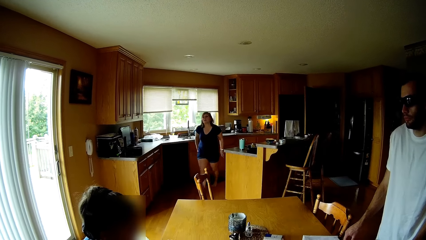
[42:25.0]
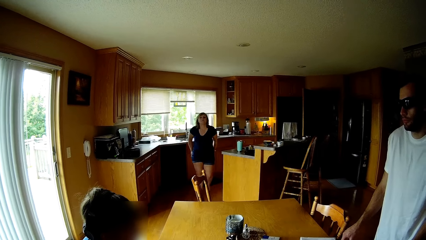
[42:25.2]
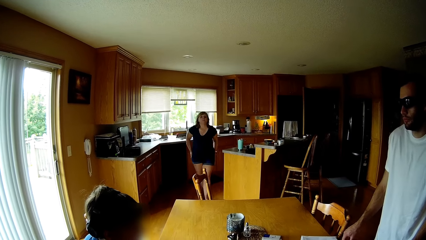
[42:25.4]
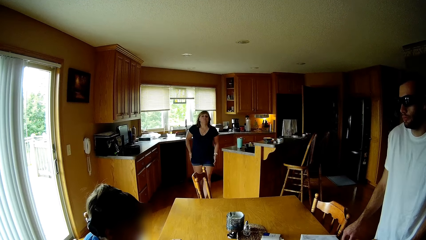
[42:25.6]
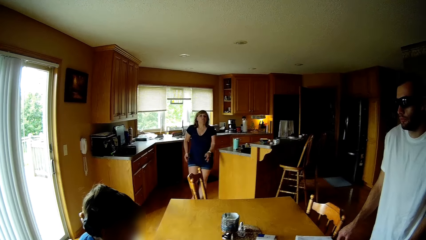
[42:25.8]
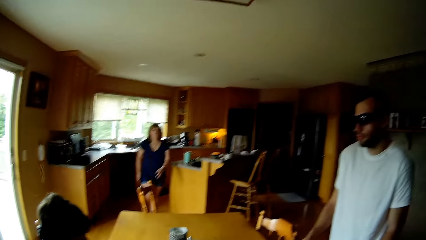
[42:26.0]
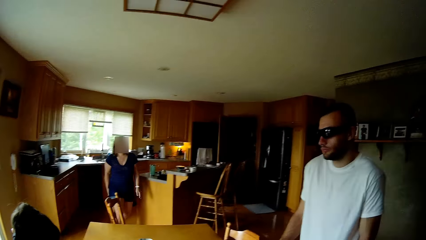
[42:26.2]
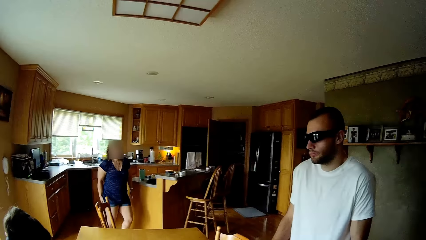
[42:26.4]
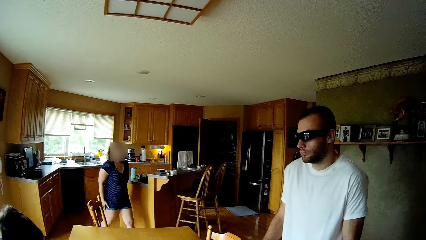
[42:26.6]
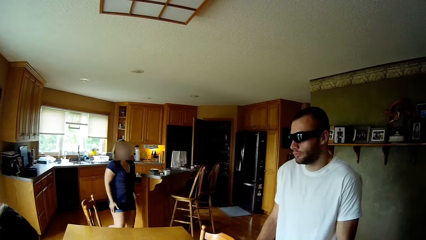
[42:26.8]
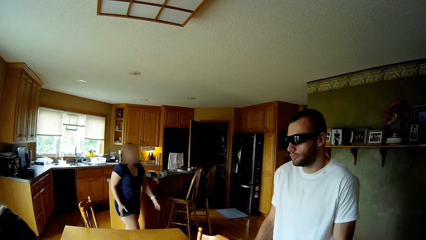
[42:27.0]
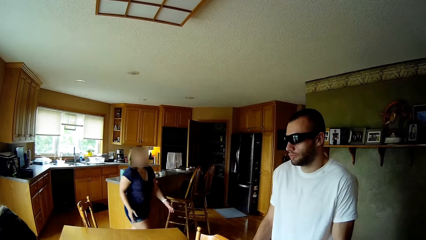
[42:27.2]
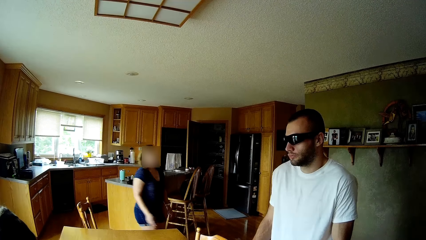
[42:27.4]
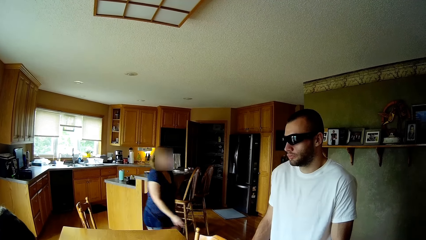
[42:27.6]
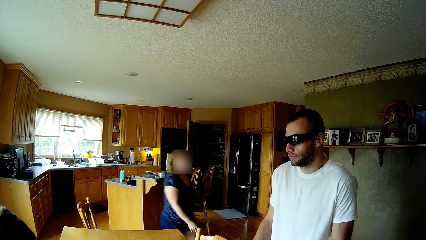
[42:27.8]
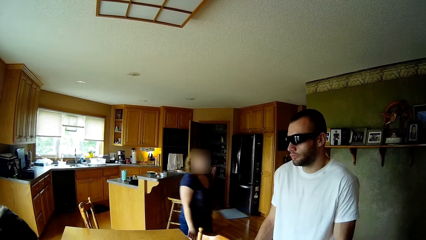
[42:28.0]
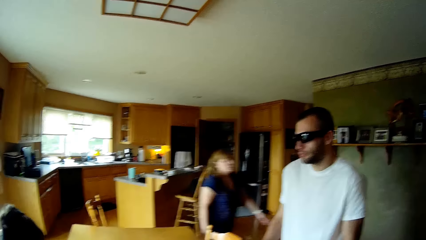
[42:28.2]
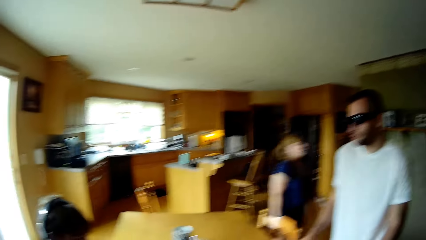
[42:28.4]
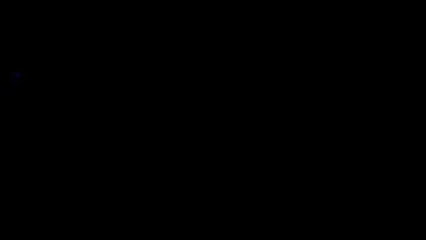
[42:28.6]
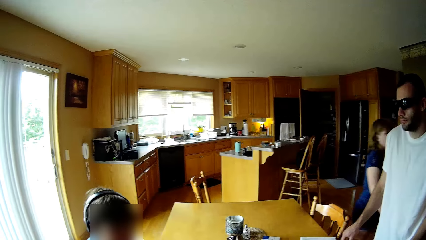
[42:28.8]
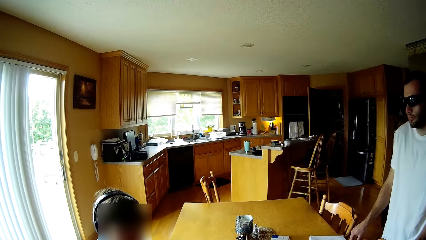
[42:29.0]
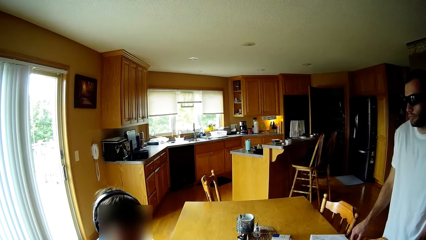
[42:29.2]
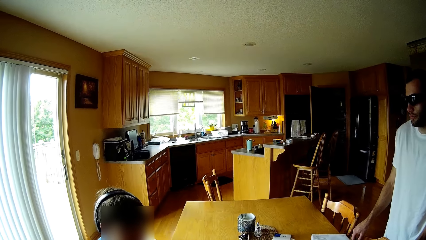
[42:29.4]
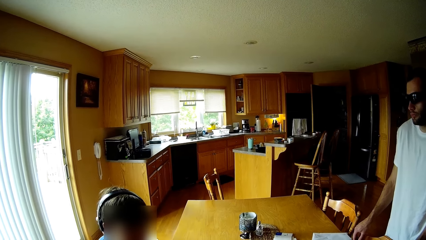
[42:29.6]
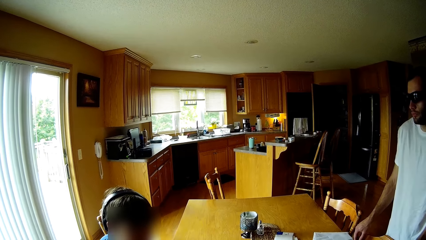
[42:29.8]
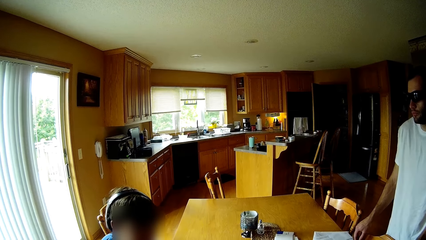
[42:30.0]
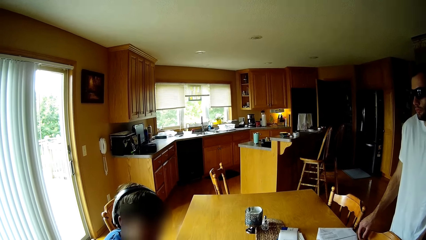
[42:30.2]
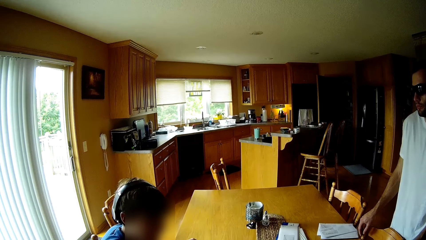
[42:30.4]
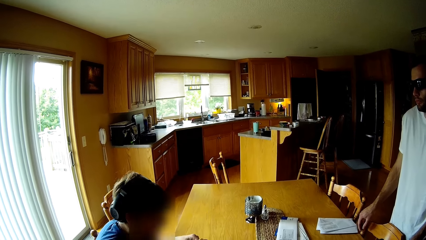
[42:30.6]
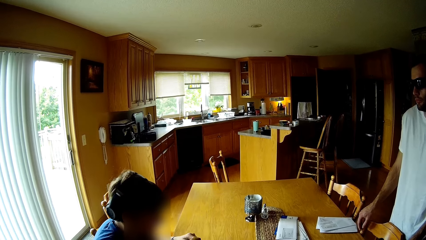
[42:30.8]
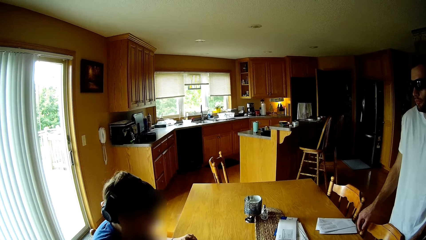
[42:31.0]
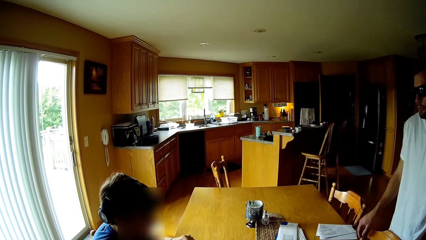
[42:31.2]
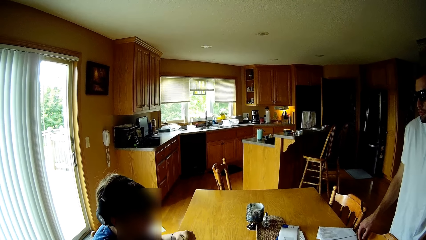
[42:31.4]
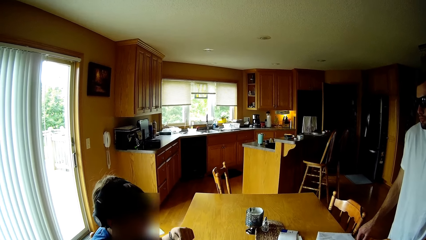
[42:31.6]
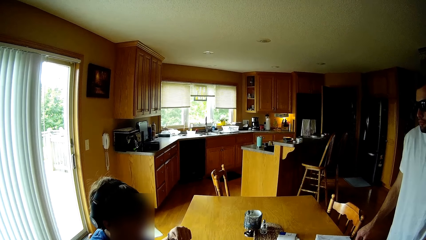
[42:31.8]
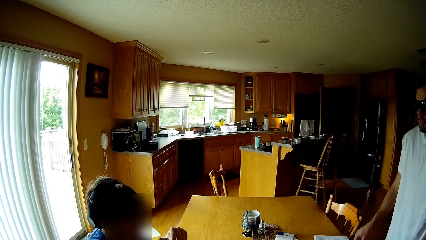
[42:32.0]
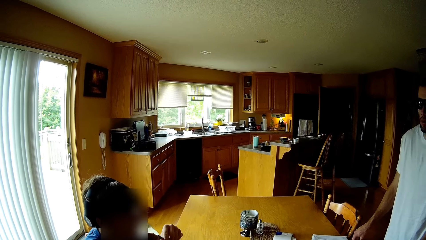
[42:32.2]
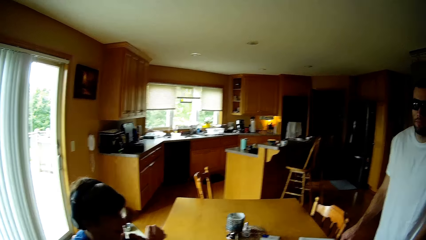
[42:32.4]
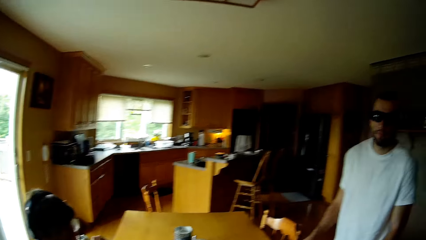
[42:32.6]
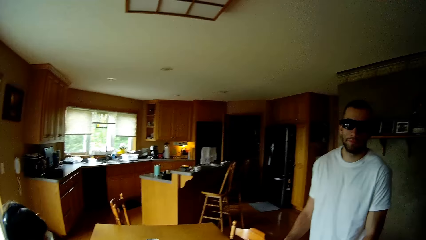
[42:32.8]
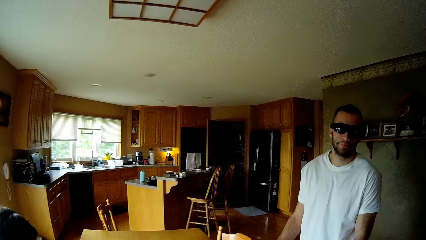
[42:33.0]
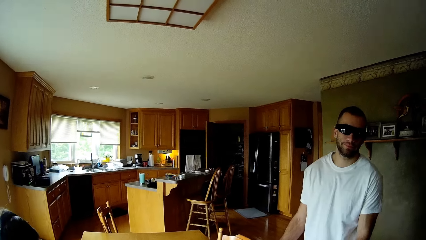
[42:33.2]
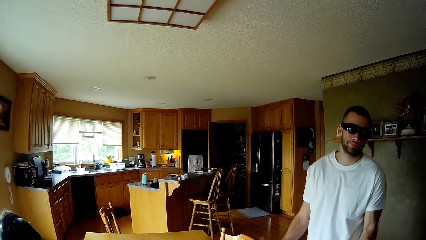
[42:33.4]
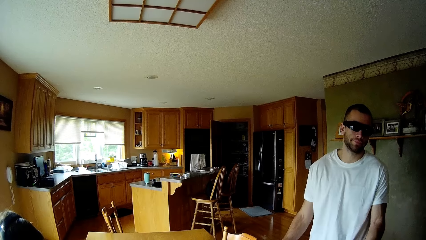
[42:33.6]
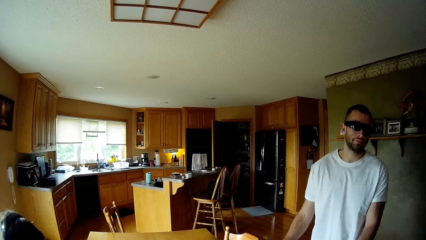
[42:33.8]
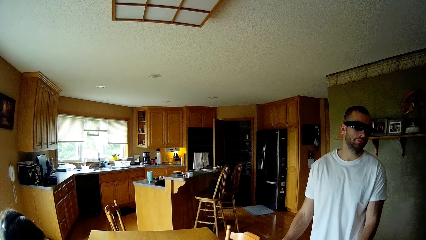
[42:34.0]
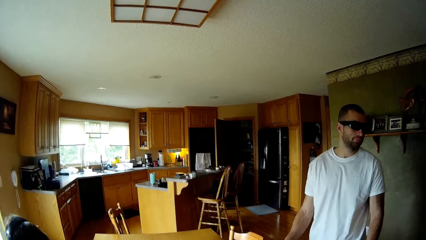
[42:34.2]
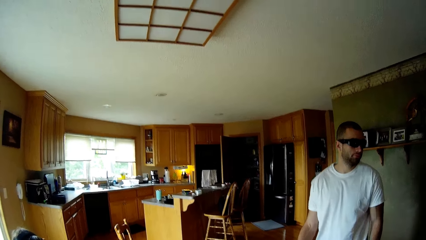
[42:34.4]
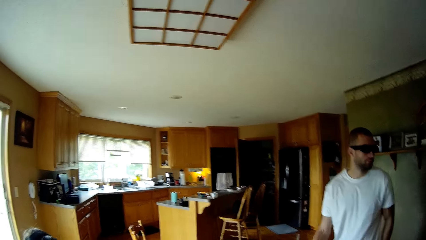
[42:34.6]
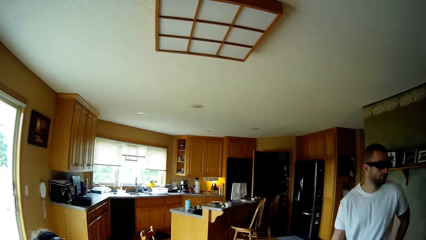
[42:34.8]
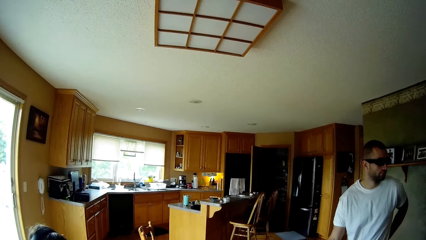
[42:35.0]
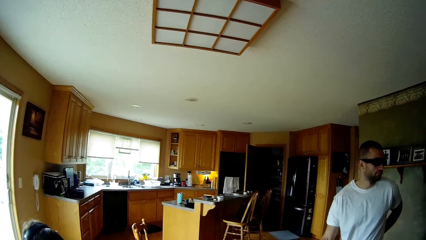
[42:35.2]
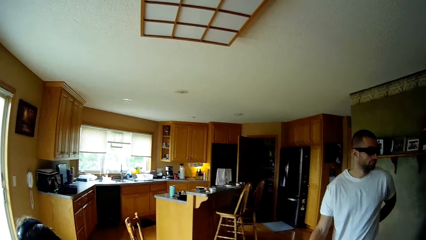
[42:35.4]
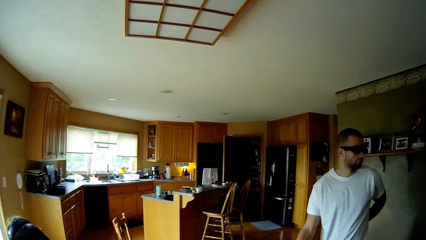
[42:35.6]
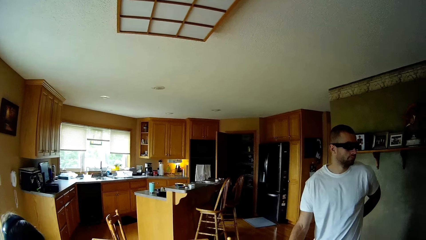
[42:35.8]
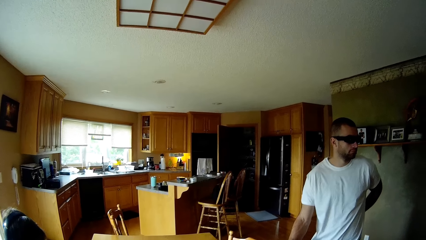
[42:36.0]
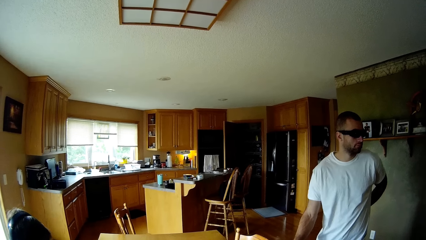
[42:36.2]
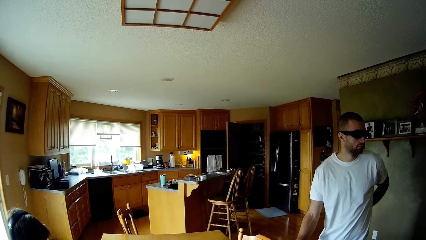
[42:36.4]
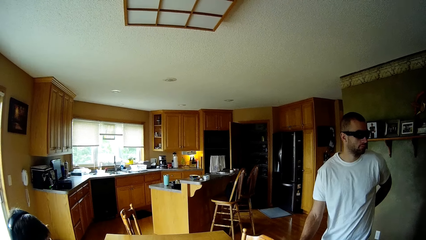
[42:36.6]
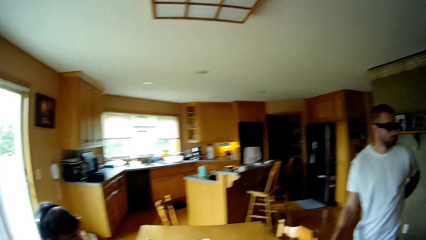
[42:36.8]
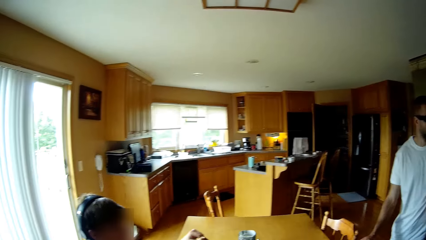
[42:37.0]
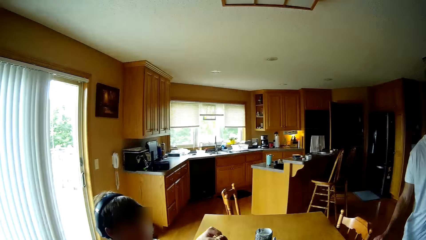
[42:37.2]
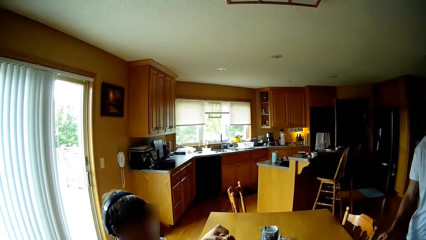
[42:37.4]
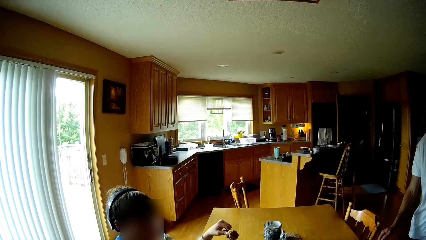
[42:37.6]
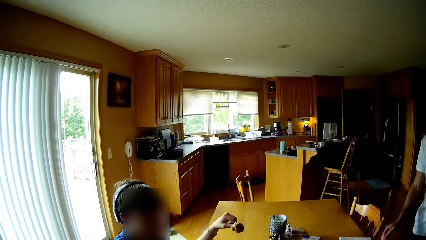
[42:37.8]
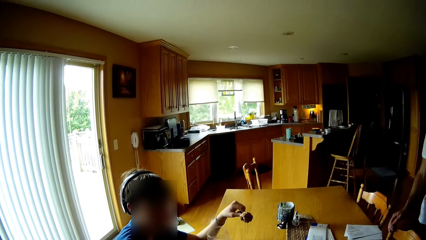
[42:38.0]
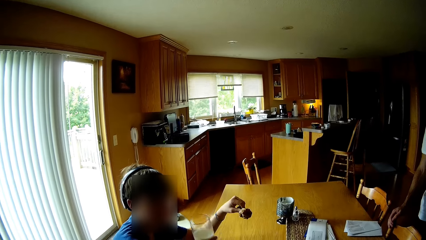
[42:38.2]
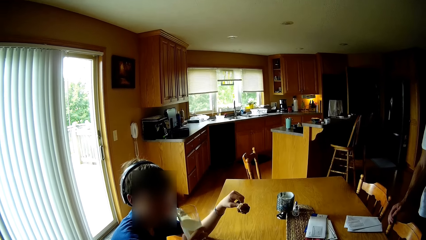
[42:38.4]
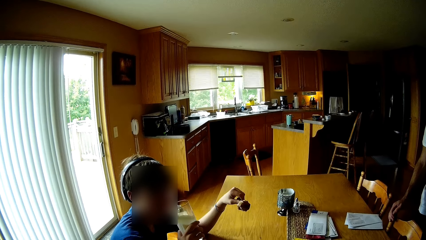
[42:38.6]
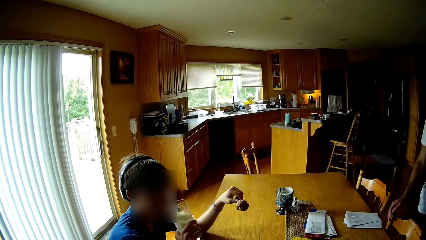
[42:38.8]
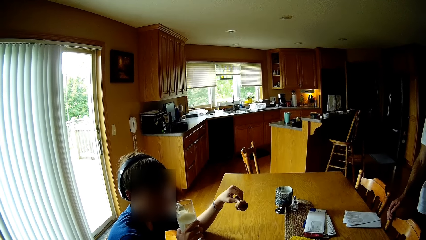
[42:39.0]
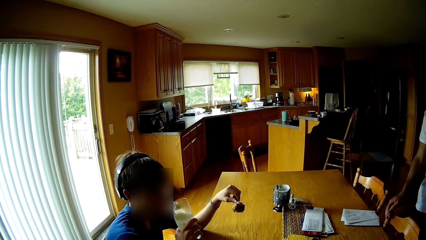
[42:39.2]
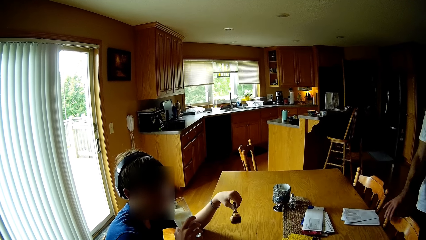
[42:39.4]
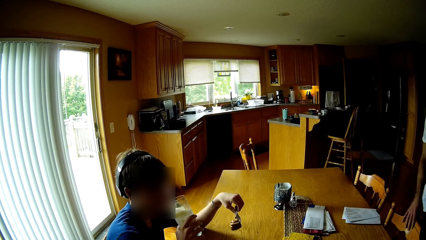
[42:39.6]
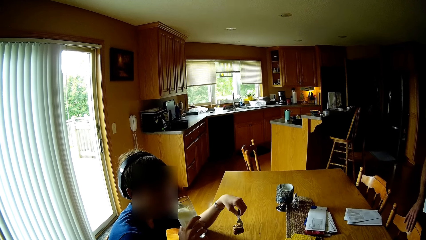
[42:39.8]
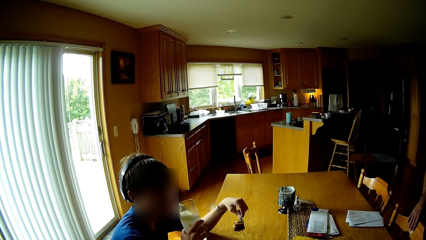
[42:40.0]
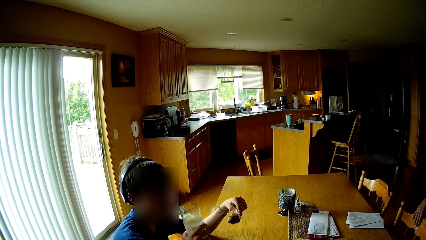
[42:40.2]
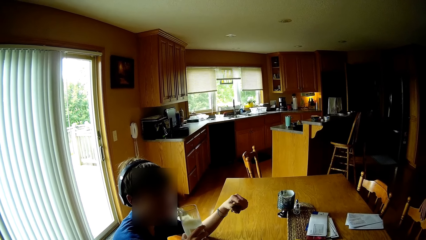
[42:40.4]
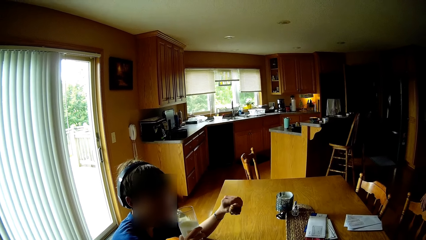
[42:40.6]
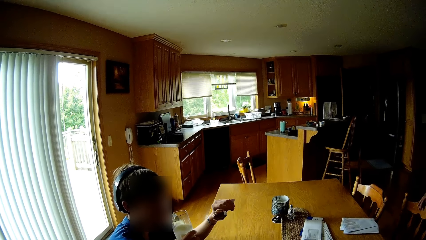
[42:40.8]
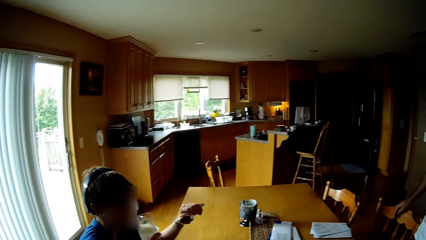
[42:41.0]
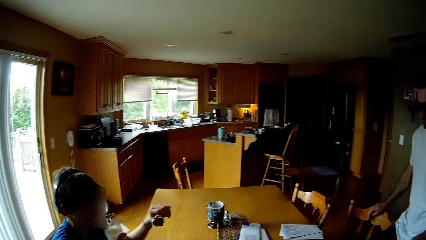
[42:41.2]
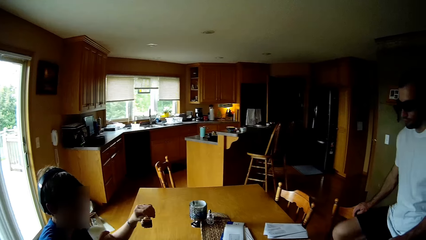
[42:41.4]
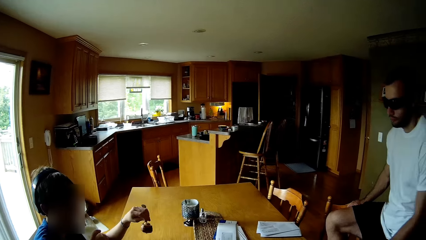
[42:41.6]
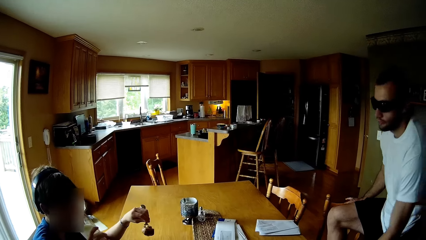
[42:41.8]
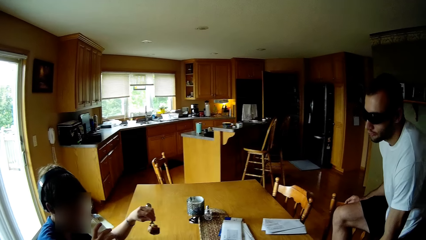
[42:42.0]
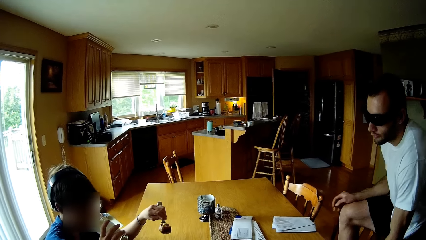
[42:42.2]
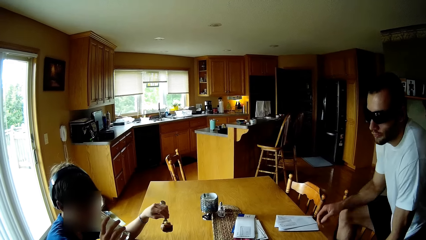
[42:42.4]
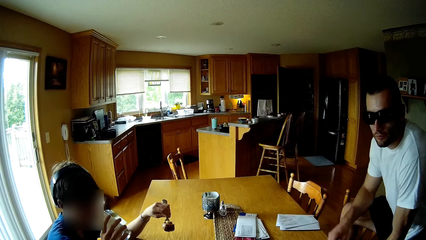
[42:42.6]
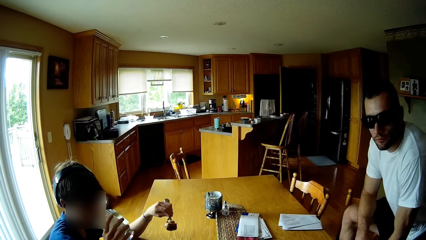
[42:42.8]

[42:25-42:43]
A person eats the food. The camera wearer talks to the person.
